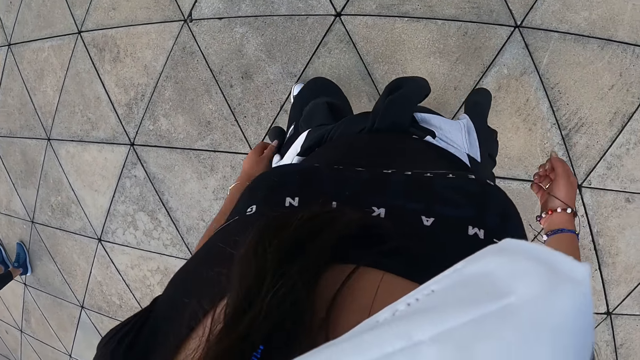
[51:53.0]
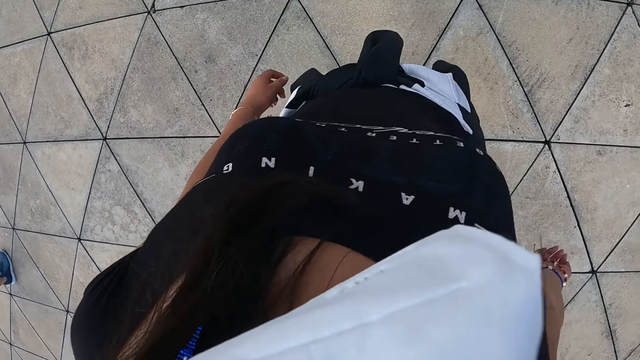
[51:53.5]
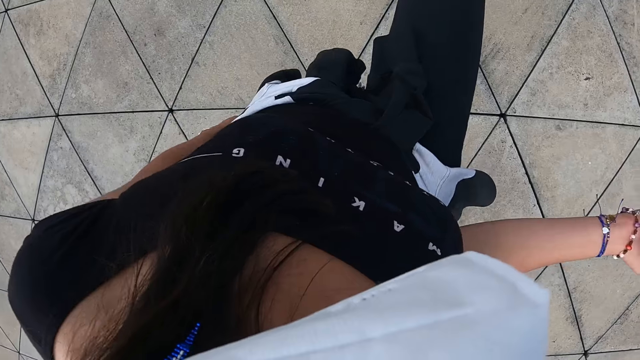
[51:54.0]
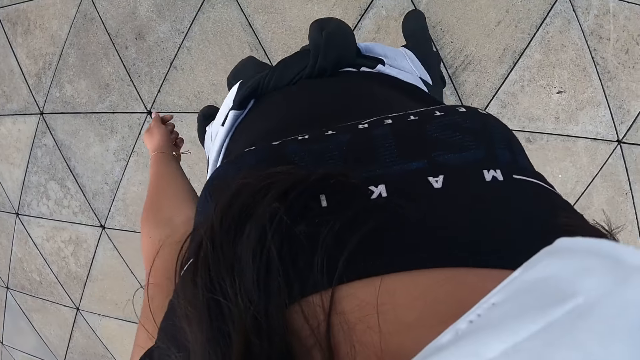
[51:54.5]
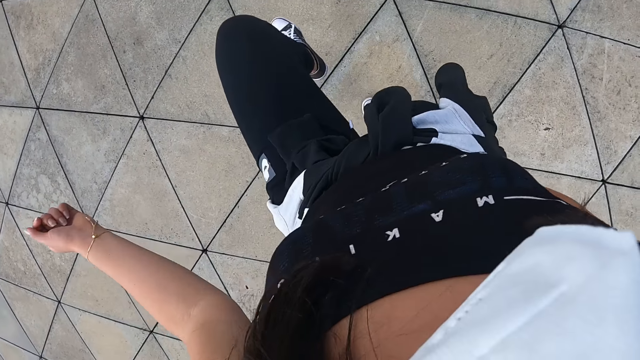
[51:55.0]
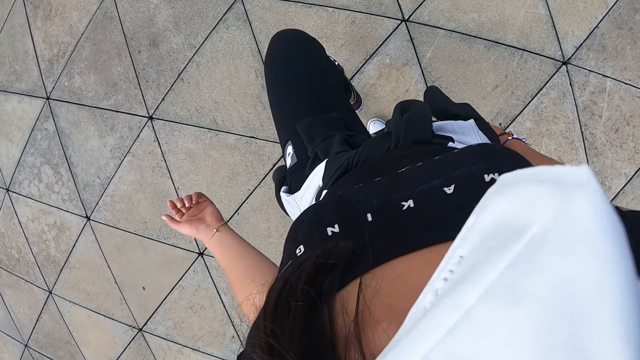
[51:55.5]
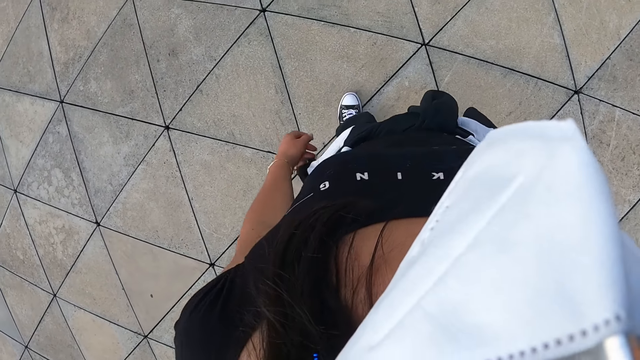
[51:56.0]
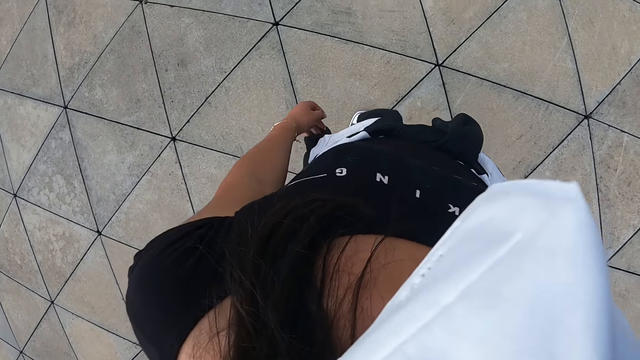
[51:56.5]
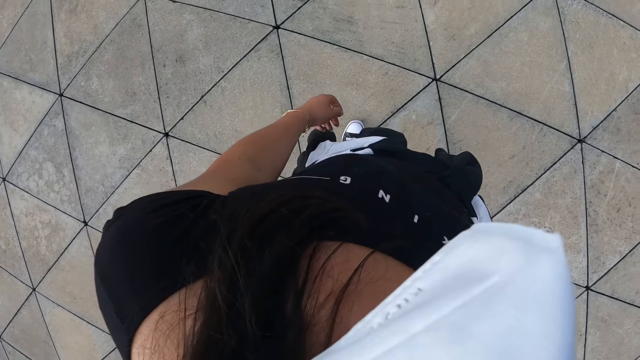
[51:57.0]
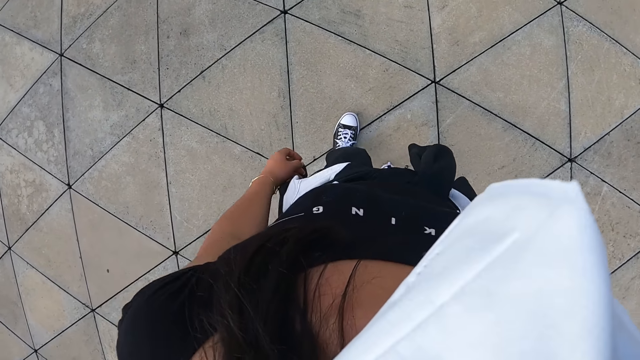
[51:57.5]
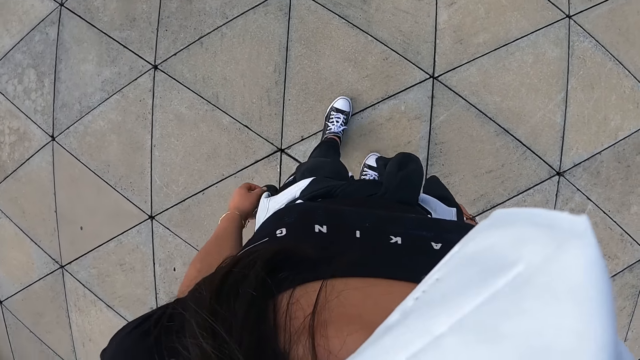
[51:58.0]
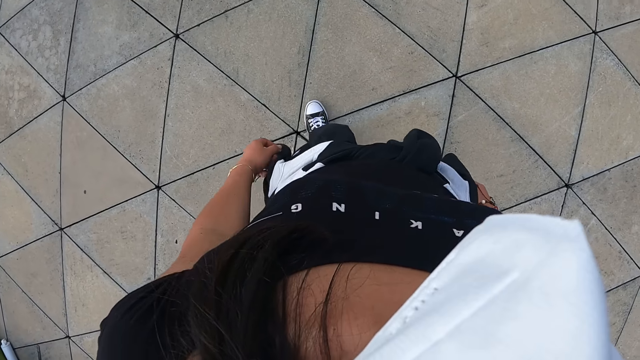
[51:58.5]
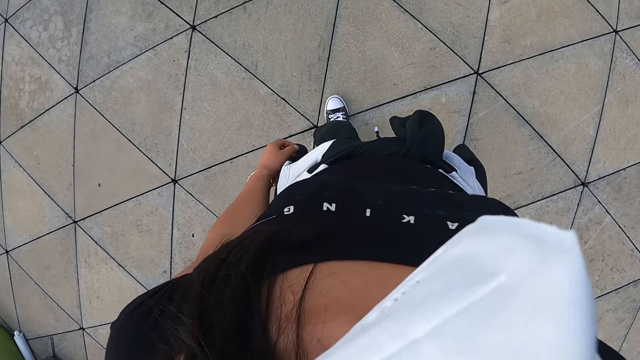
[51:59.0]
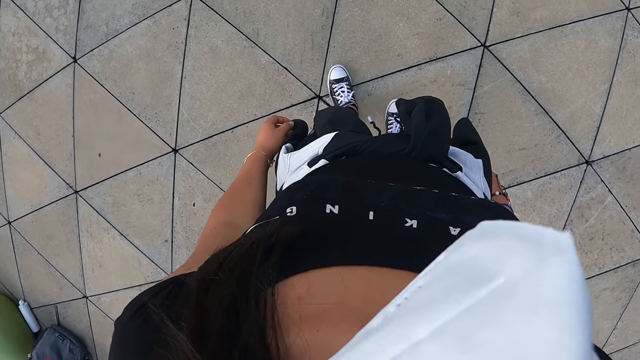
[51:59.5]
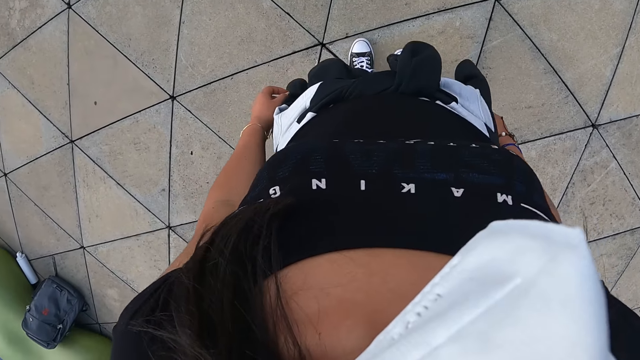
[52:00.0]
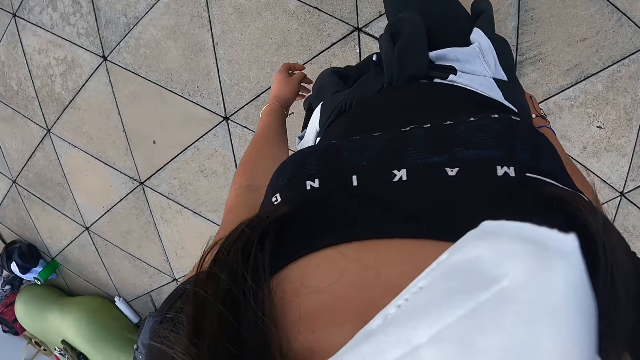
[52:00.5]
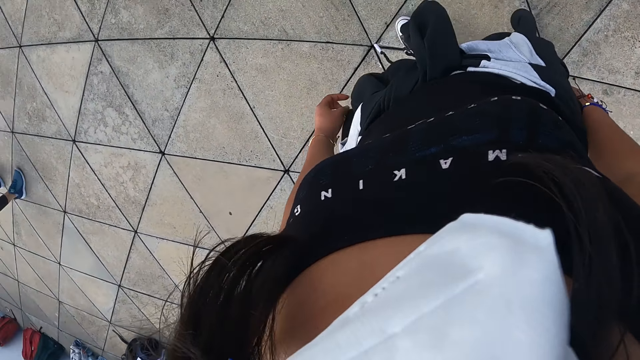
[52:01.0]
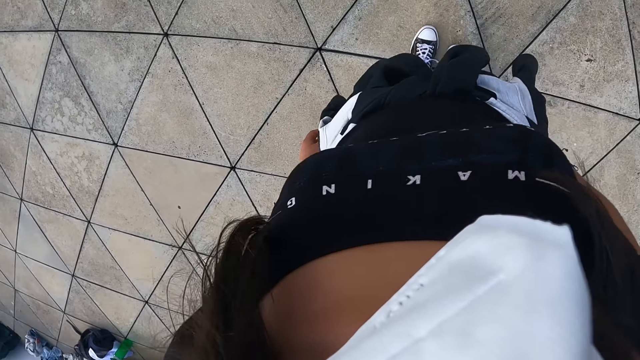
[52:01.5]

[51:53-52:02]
The camera wearer moves around. They lift a leg and lower a leg. They move around. They lift a leg.

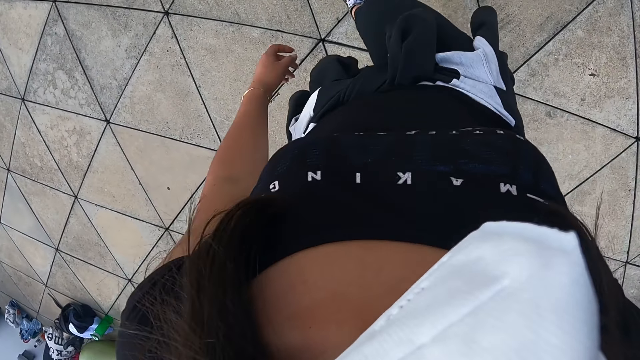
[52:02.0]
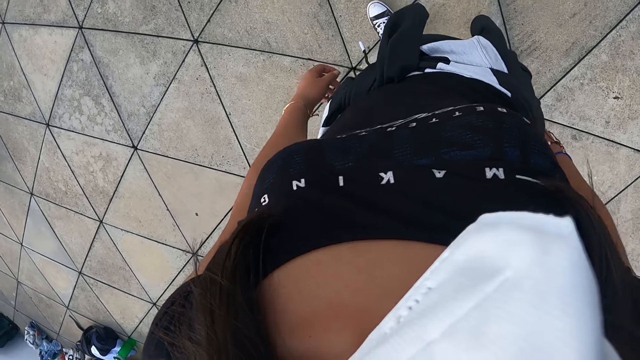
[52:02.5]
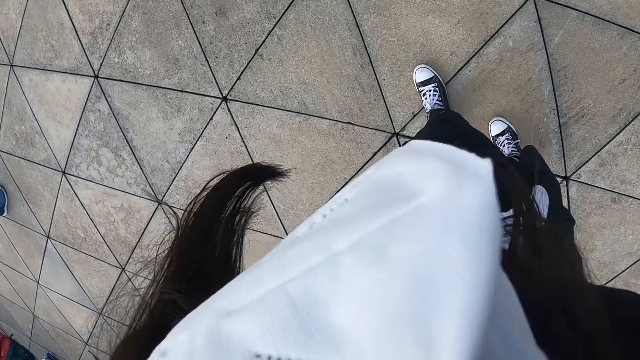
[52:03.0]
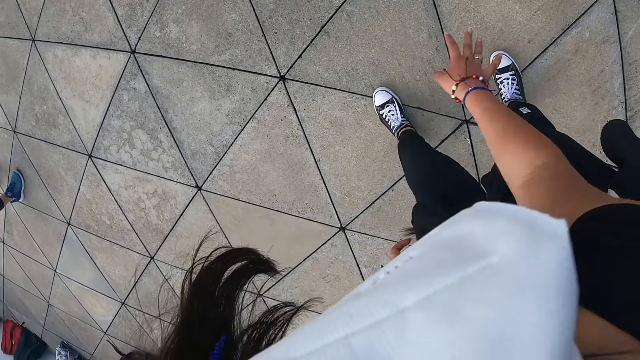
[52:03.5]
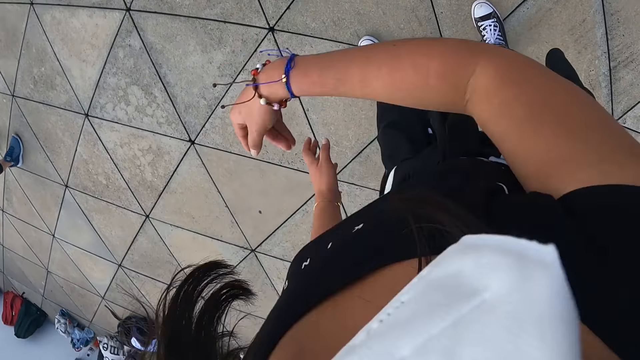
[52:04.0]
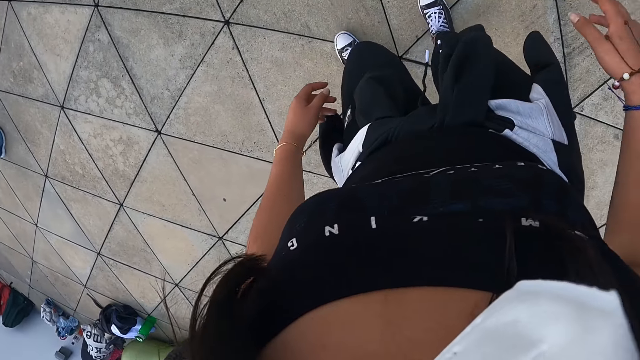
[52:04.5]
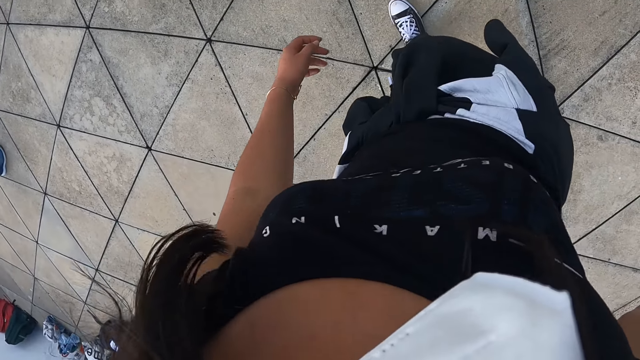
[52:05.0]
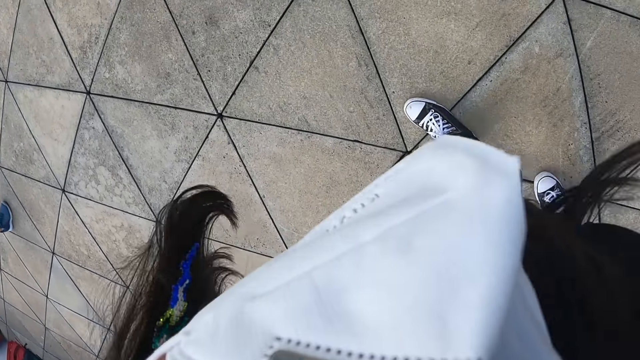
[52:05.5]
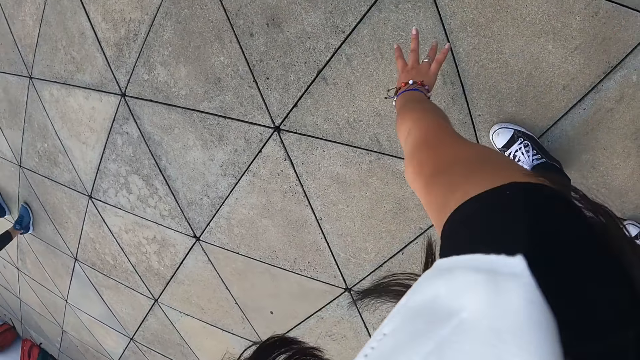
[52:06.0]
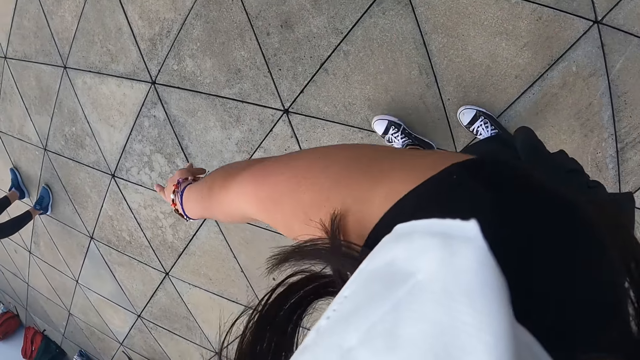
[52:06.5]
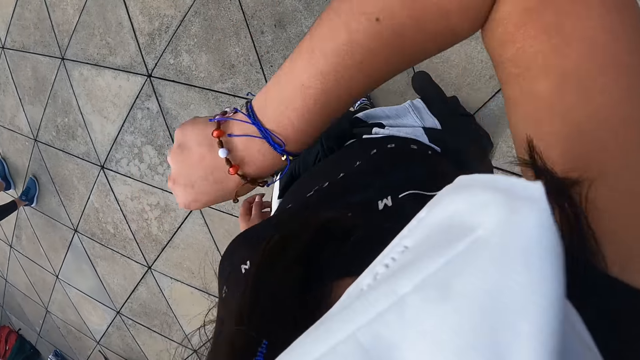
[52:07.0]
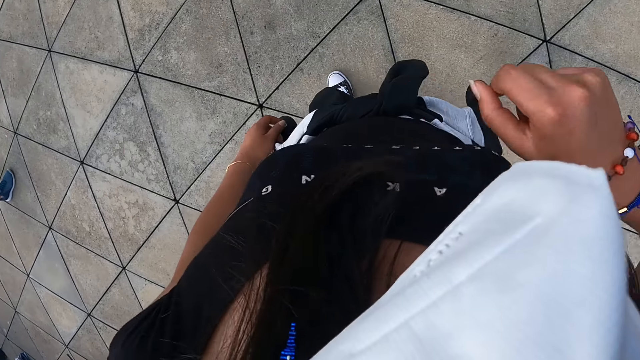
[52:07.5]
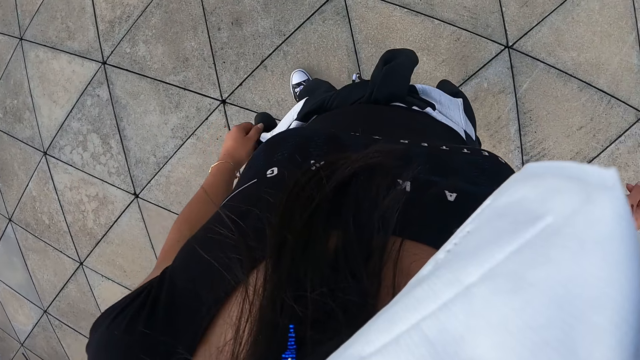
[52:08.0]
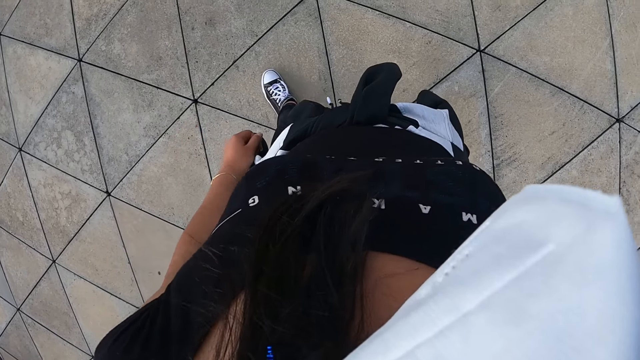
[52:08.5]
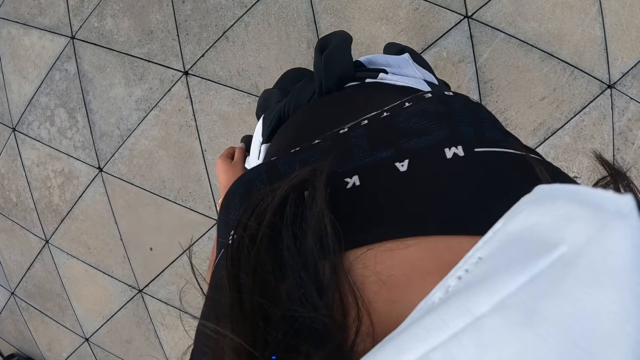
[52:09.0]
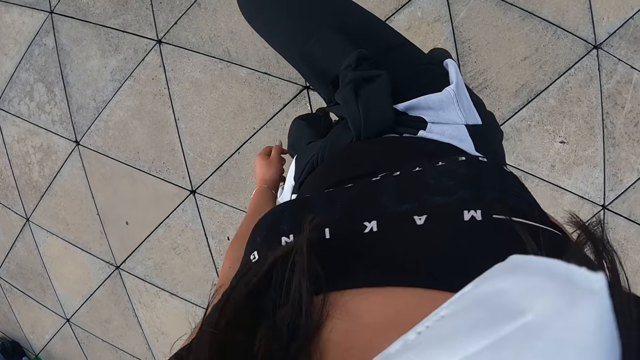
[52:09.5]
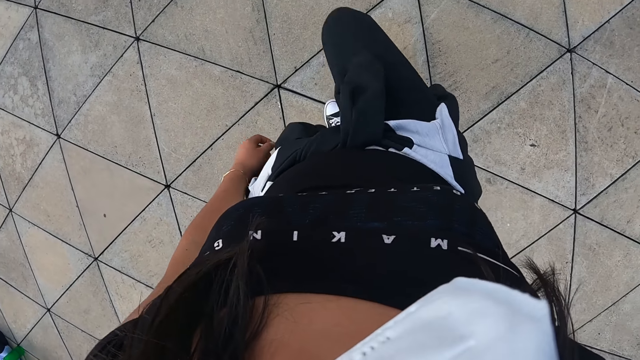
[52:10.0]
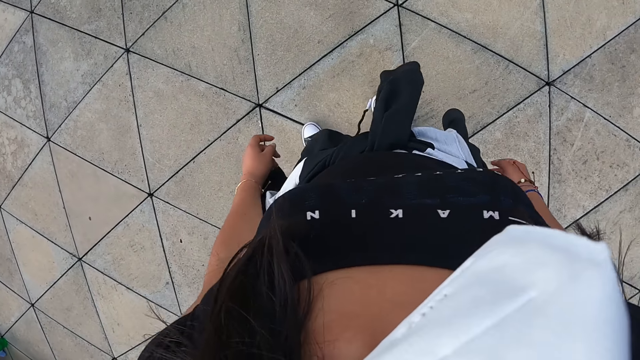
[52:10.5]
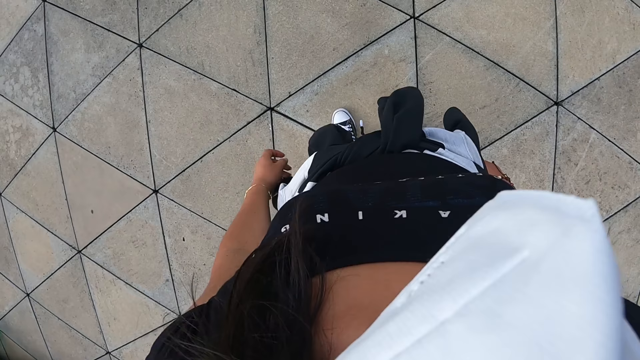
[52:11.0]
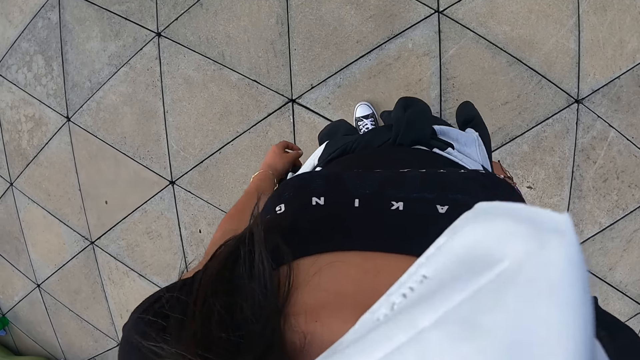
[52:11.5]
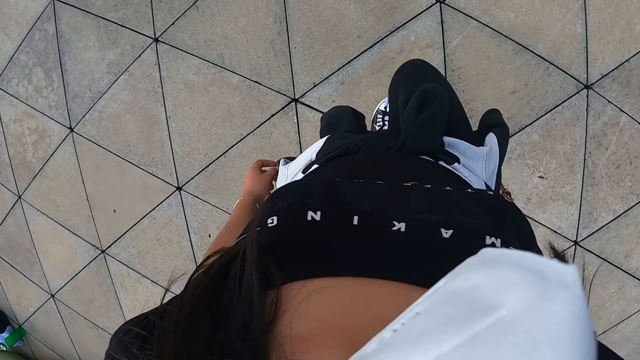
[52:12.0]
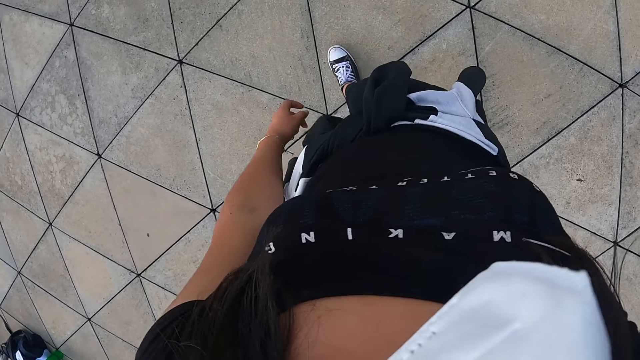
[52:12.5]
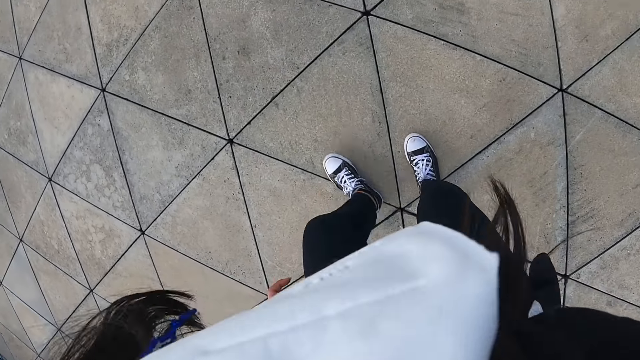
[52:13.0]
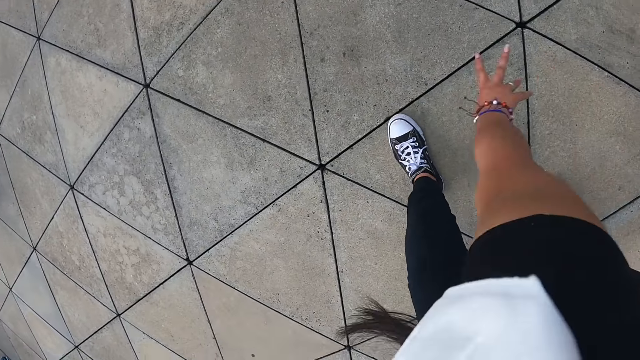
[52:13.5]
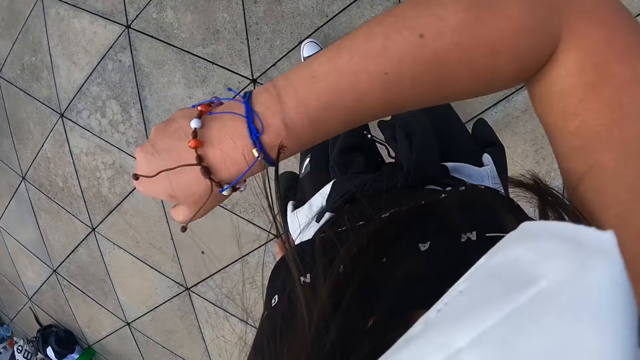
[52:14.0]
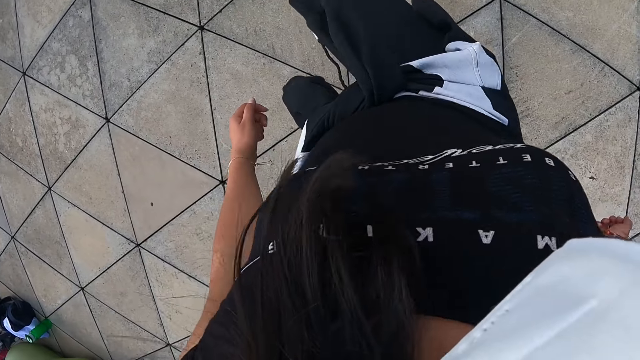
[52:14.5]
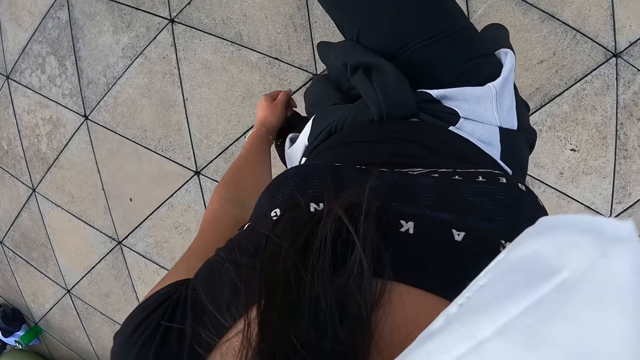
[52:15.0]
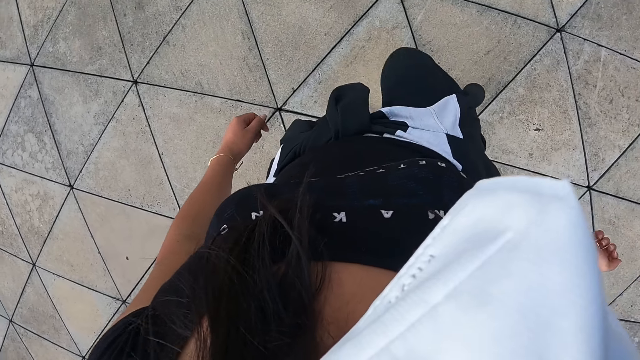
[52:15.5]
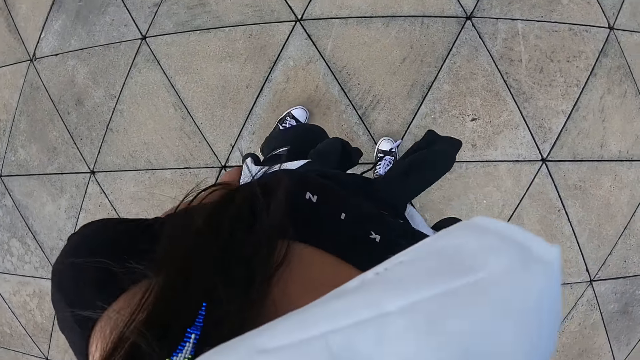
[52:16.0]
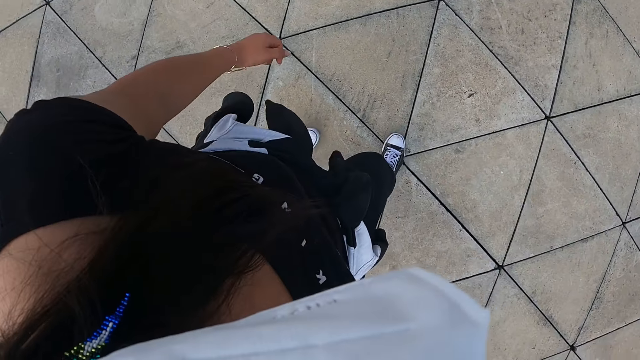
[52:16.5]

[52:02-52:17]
The camera wearer lifts a leg and repositions a leg. They bend forward, raise forward, and move back. They bend forward and raise up. They lift a leg and lower a leg. They reposition a leg, bend forward, and raise up. They lift a leg and lower a leg.
